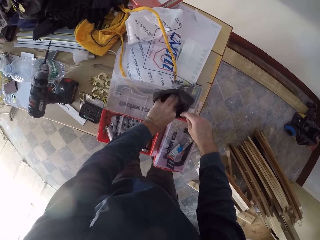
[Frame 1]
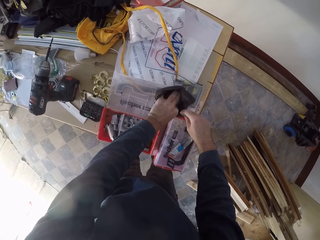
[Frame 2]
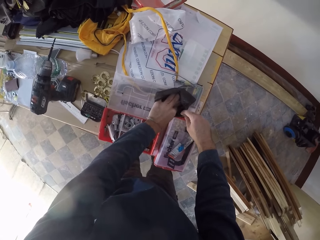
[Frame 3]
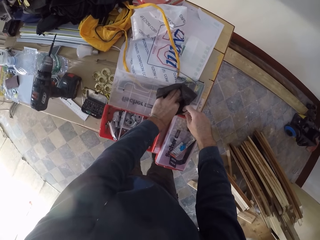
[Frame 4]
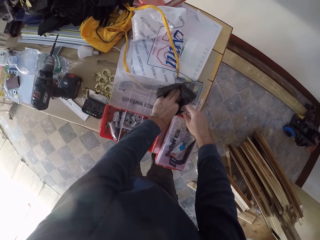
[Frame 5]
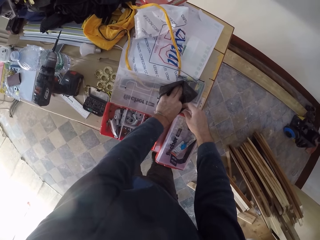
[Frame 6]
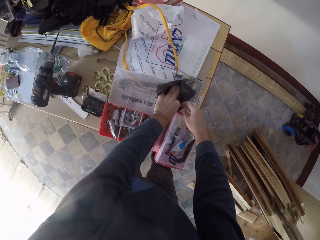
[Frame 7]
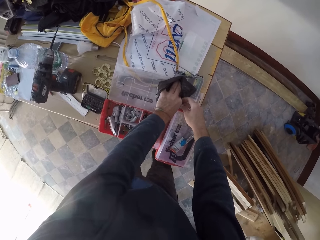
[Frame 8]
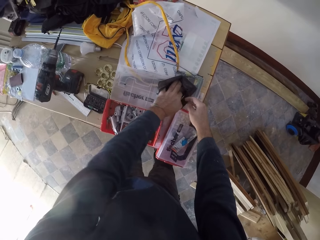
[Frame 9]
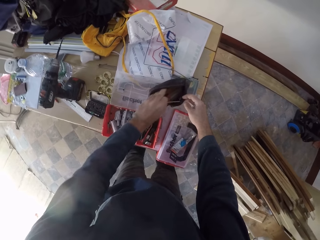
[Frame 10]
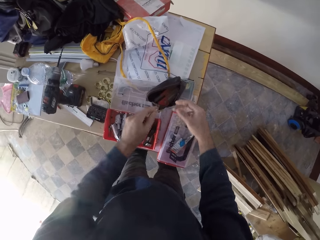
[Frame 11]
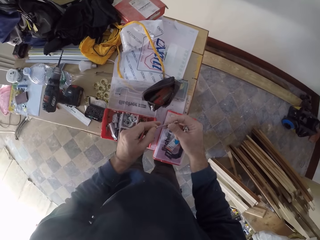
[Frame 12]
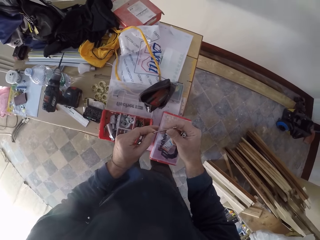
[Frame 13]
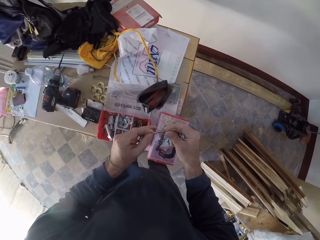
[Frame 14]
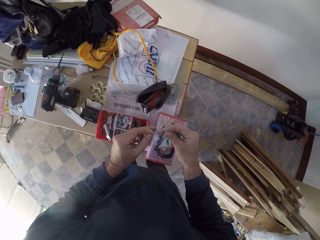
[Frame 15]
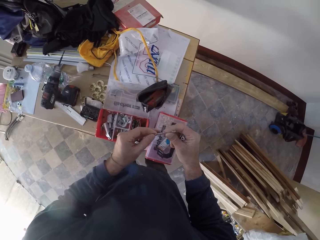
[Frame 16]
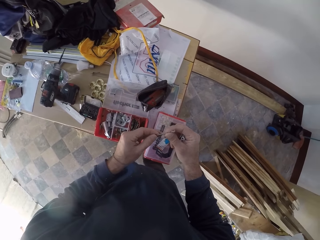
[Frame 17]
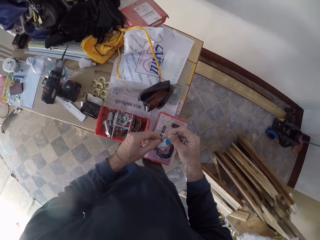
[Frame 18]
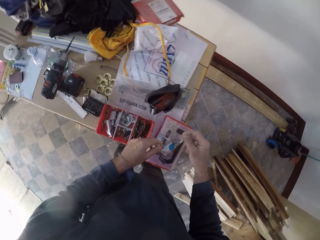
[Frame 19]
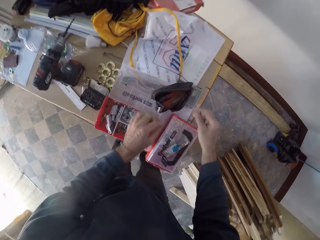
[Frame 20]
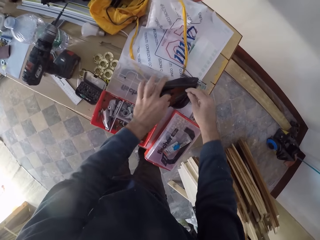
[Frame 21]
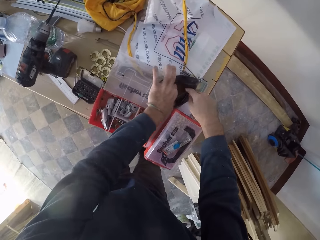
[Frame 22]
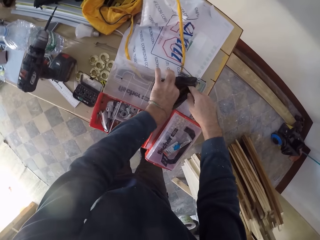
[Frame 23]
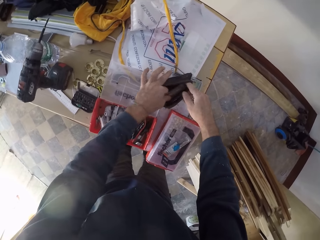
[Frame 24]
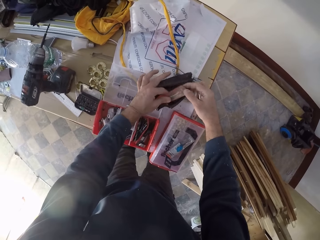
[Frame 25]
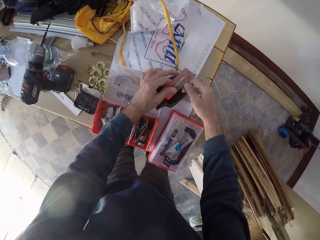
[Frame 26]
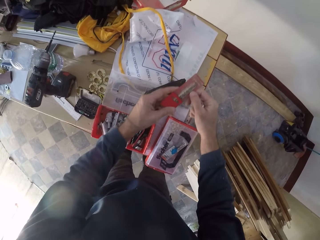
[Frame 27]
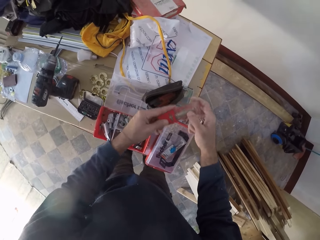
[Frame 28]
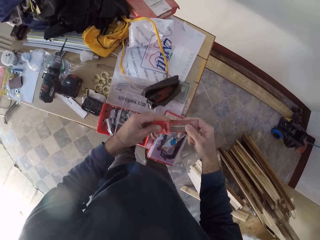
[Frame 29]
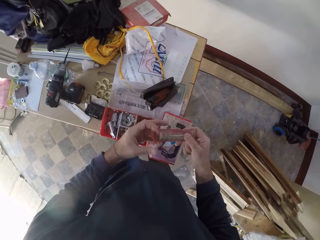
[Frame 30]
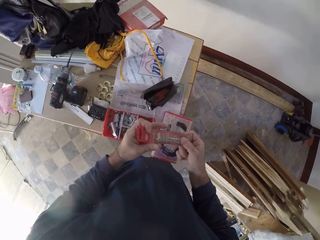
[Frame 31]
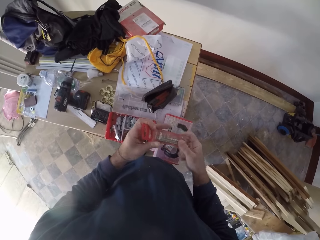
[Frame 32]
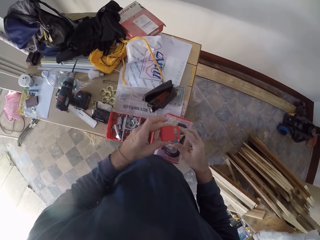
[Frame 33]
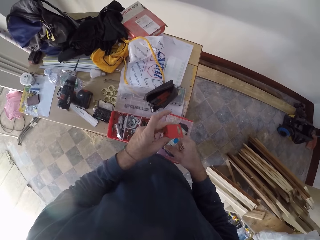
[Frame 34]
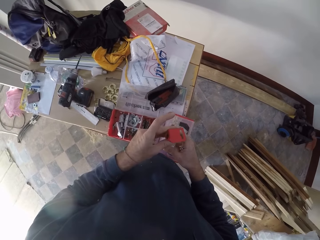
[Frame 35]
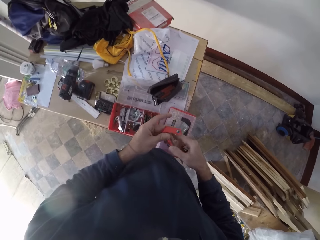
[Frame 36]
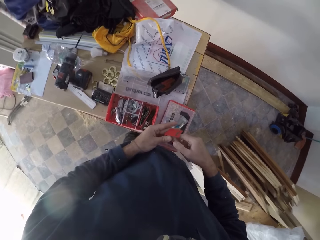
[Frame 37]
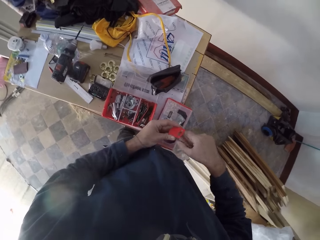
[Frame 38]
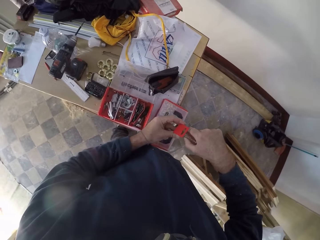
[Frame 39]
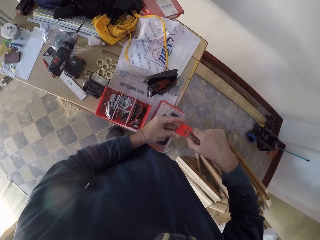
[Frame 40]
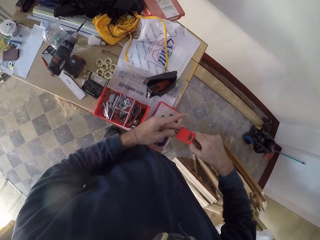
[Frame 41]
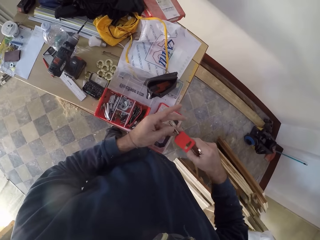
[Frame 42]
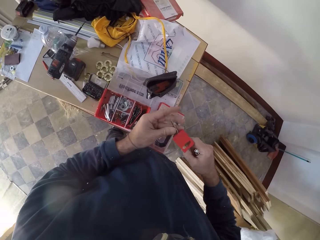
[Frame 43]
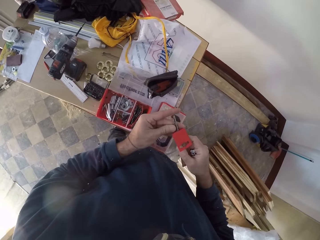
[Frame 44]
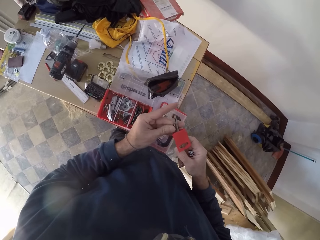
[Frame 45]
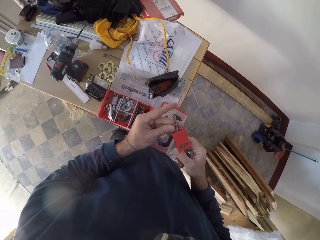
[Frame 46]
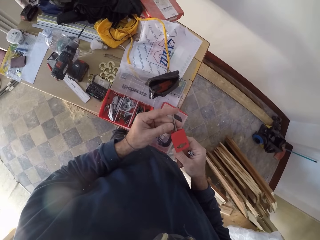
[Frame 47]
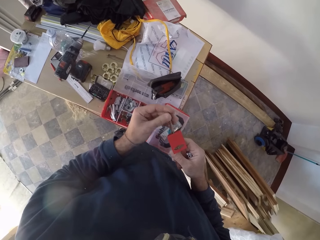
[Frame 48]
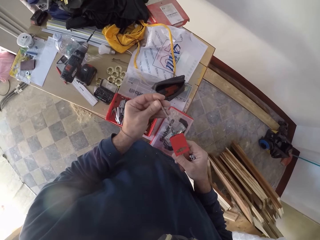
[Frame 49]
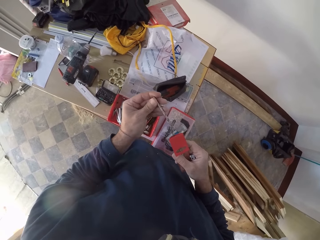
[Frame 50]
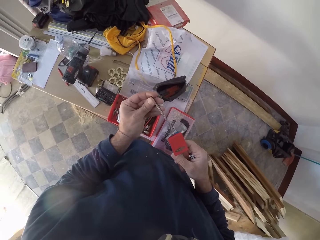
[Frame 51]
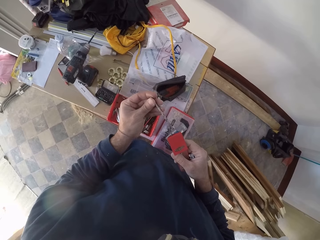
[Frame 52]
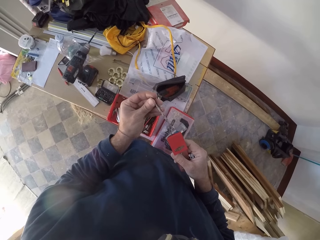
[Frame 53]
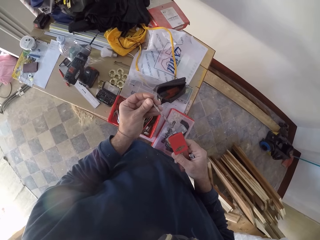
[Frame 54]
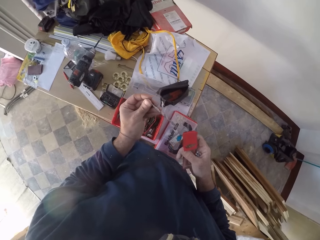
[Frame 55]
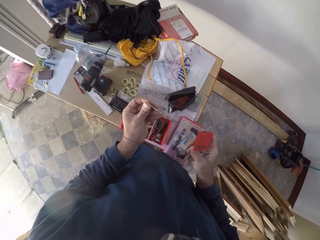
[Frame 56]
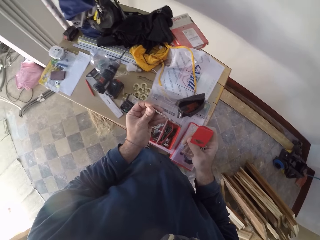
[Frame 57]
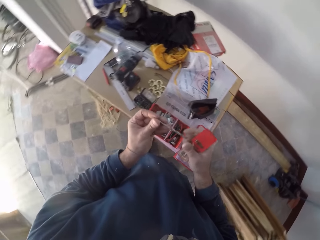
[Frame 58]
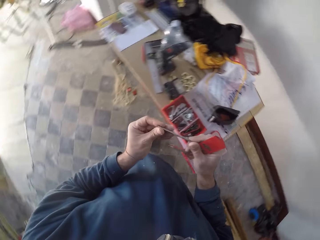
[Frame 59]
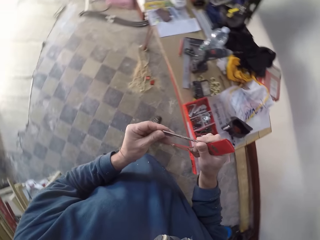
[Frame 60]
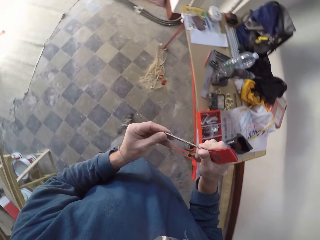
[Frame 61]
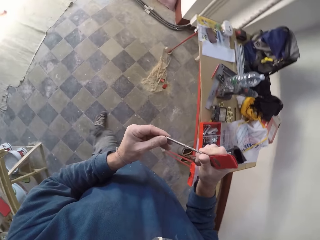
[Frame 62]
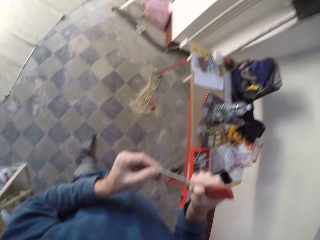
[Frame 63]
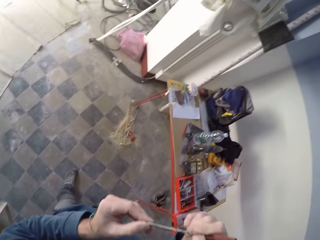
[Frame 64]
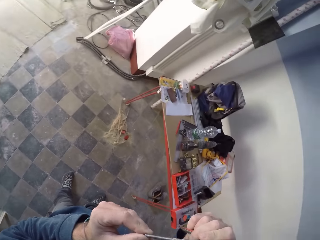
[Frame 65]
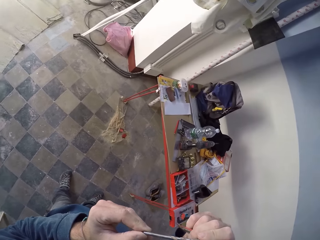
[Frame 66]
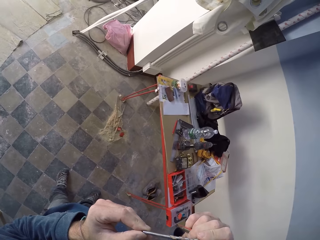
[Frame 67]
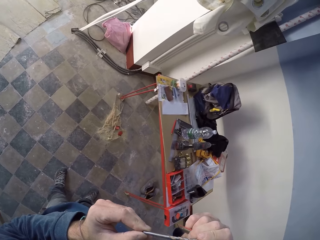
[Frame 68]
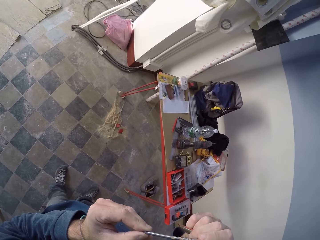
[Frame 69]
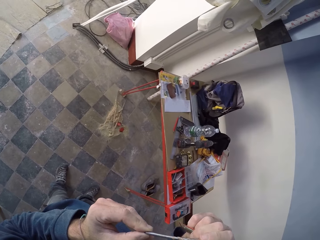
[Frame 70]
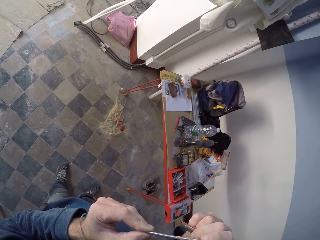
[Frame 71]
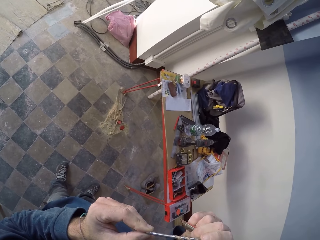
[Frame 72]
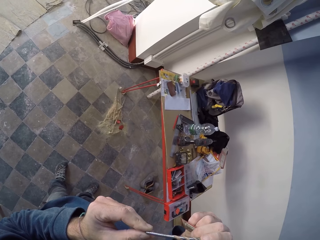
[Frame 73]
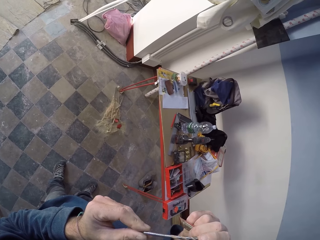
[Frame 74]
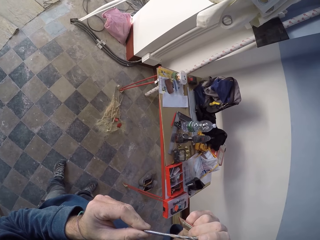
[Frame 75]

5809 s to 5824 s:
The camera wearer picks a screw from the tool wallet using his left hand. He holds the screw with his hands. He takes a drill bit. He drops the screw in his right hand in the tool wallet. He picks a sachet of drills from the tool wallet with his left hand. He holds the sachet of drills with his hands. He opens the sachet of drills with his right hand. He picks the drill bit from the sachet of drills in his right hand with his left hand. He holds the drill bit with his hands and raises the drill bit in his hands towards his face.

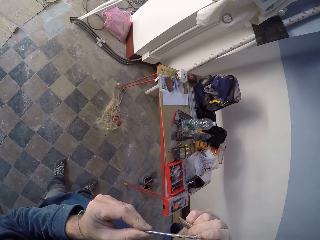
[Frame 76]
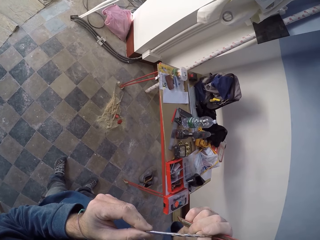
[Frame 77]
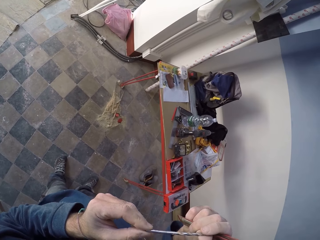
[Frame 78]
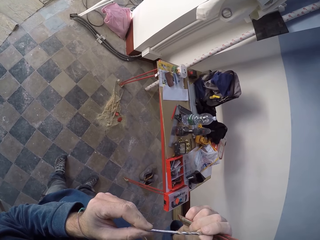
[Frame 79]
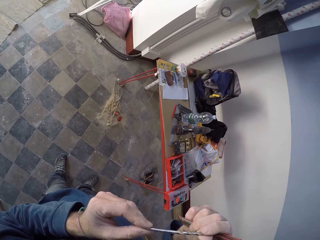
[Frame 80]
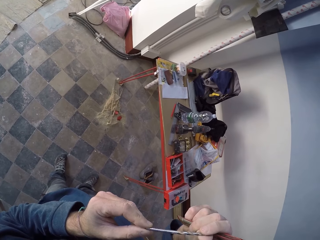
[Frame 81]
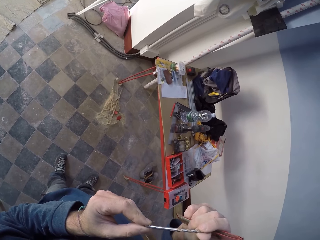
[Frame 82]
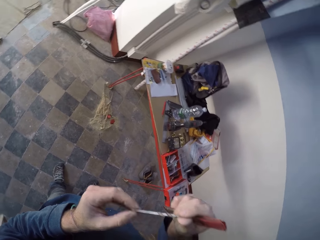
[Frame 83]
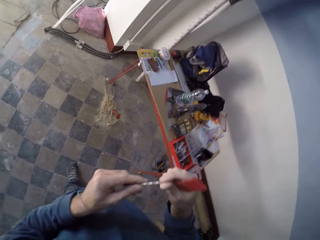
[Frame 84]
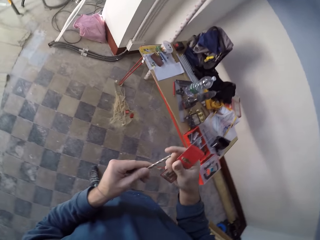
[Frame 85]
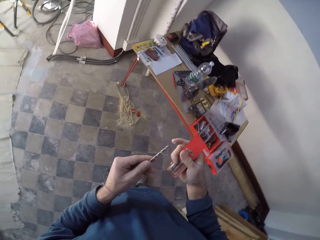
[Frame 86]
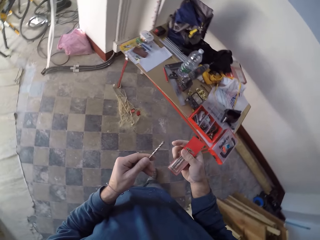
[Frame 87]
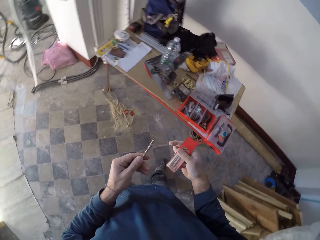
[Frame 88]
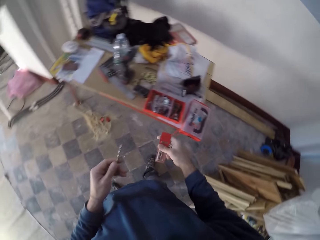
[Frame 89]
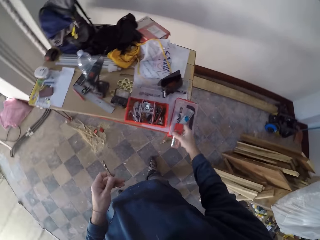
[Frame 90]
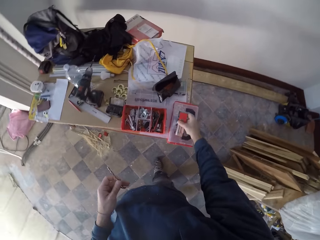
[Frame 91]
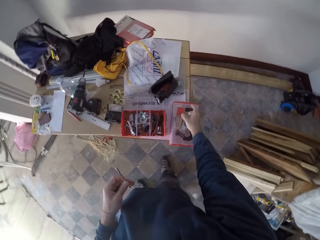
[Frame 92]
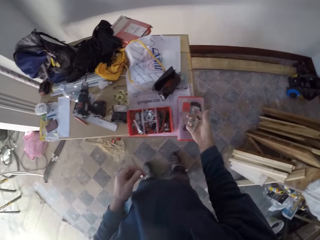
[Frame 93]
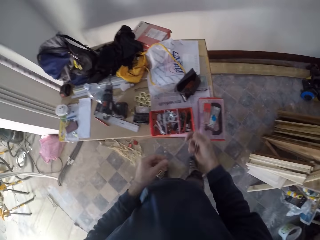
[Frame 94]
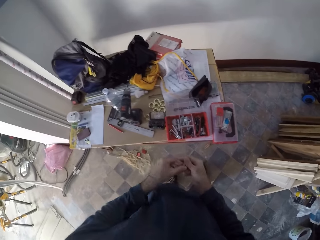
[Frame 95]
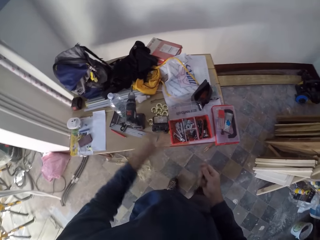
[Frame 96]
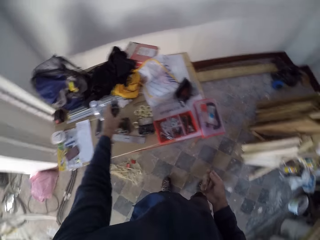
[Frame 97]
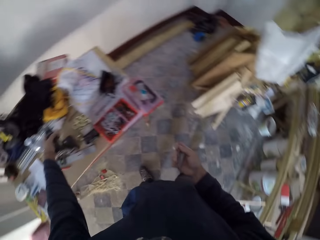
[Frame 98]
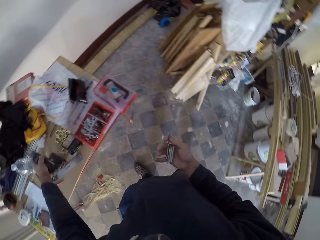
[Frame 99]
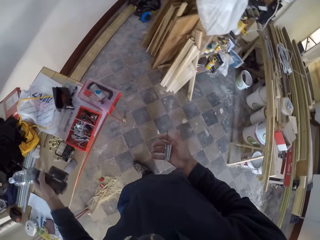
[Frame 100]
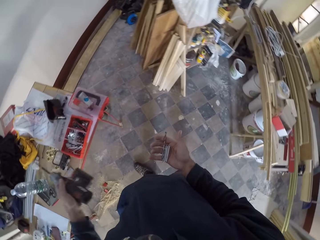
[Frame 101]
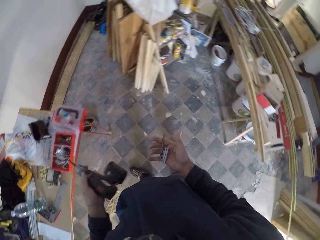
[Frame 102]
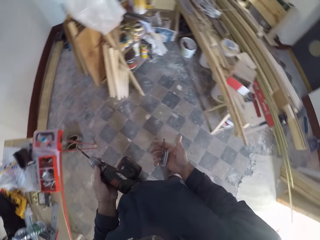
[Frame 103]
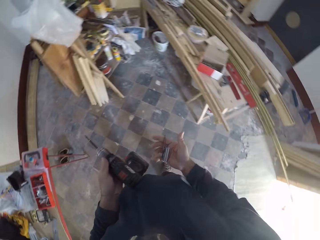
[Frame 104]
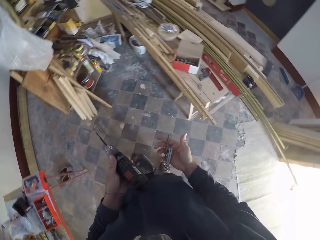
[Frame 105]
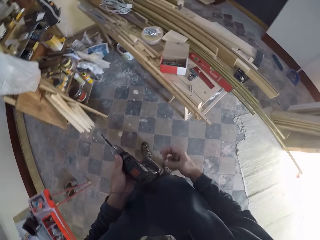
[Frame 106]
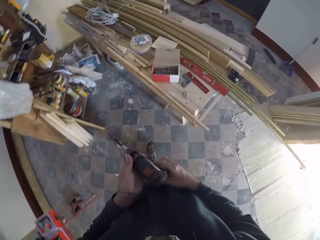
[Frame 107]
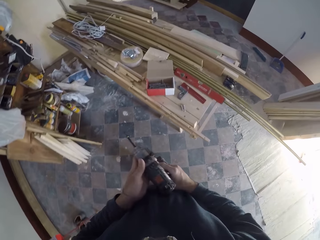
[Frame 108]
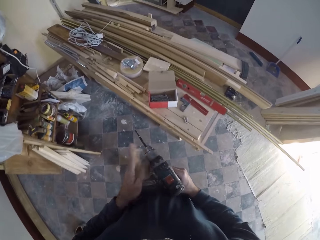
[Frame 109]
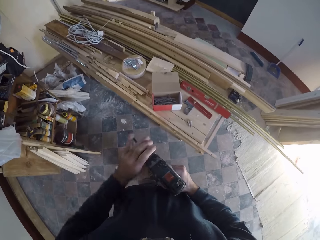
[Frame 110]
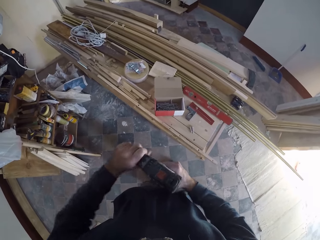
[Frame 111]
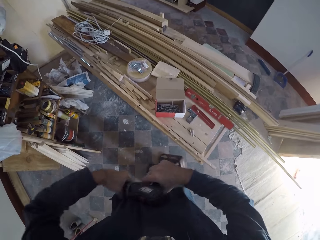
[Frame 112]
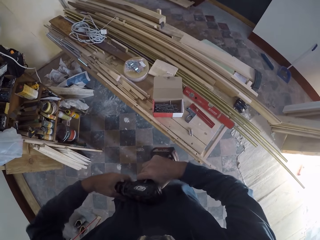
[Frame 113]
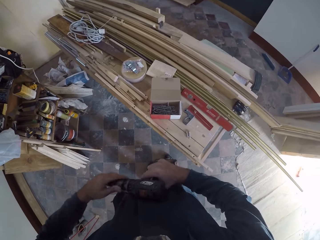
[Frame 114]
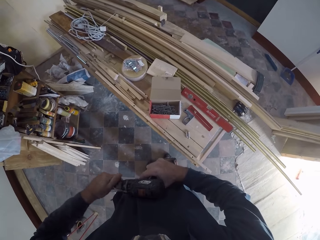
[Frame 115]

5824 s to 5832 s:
The camera wearer holds the drill bit with his left hand. He takes the drill bit. He places the sachet of drills in his right hand on the tool kit. He passes the drill bit in his left hand to his right hand. He picks a drilling machine from the work table with his left hand. He passes the drilling machine to his right hand. He screws the chuck of the drilling machine with his left hand. He removes the bit on the drilling machine with his left hand.
